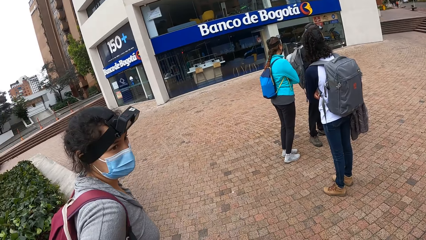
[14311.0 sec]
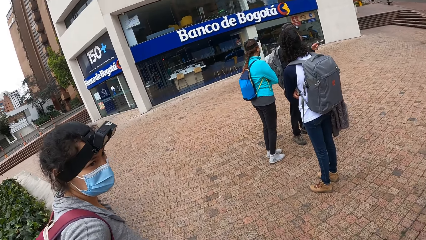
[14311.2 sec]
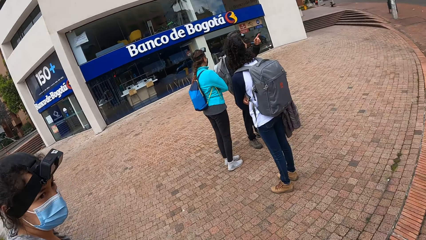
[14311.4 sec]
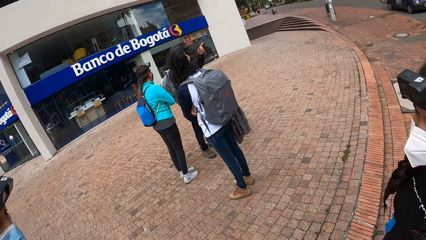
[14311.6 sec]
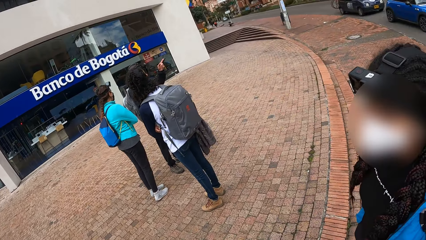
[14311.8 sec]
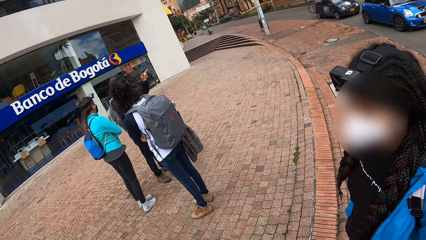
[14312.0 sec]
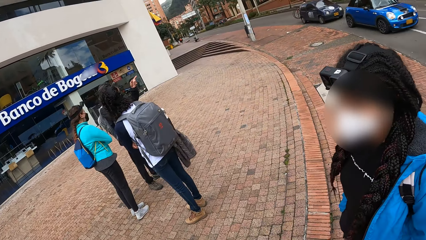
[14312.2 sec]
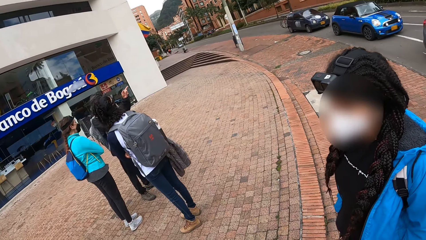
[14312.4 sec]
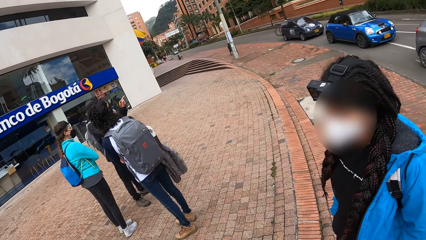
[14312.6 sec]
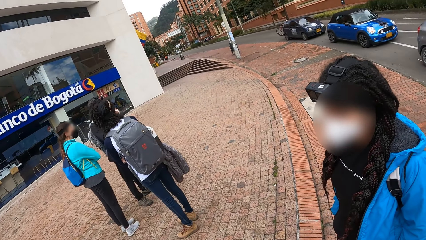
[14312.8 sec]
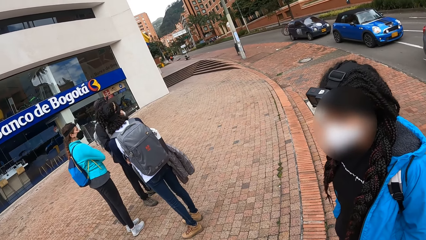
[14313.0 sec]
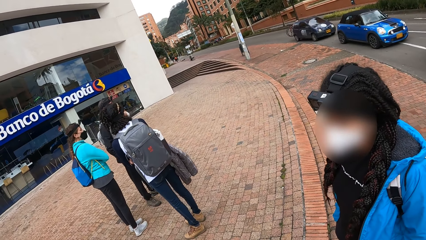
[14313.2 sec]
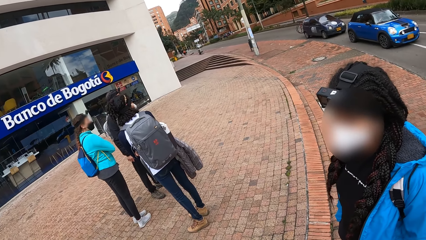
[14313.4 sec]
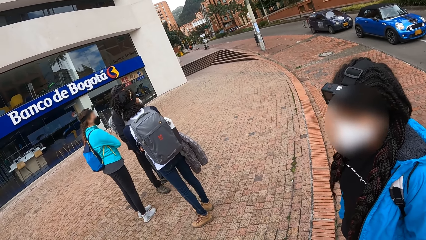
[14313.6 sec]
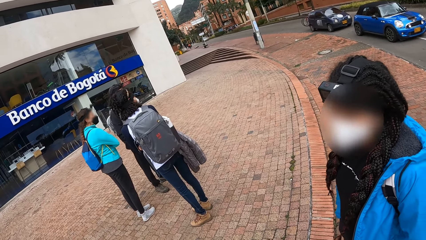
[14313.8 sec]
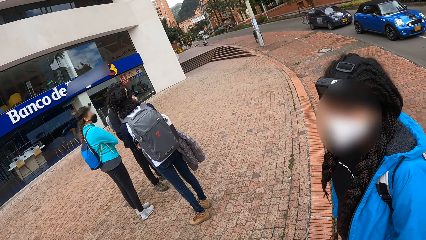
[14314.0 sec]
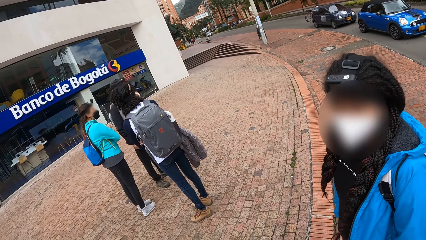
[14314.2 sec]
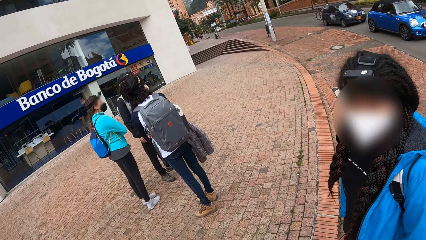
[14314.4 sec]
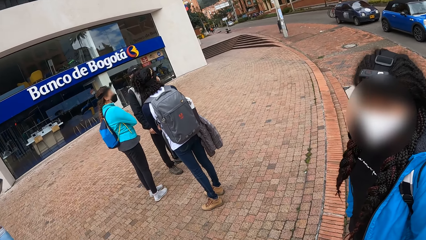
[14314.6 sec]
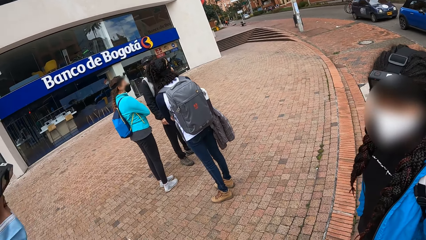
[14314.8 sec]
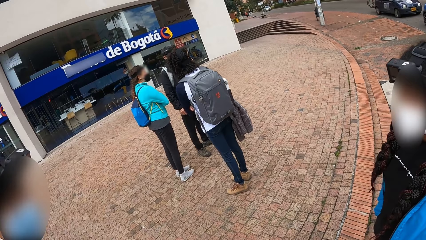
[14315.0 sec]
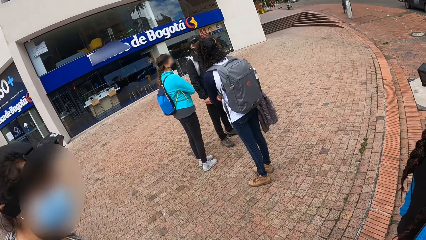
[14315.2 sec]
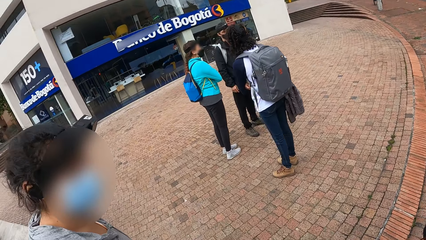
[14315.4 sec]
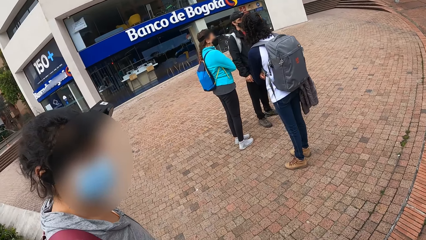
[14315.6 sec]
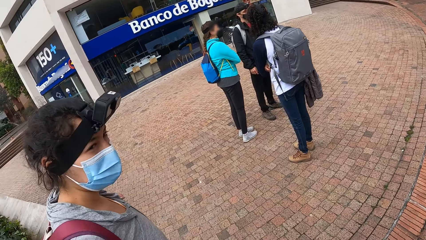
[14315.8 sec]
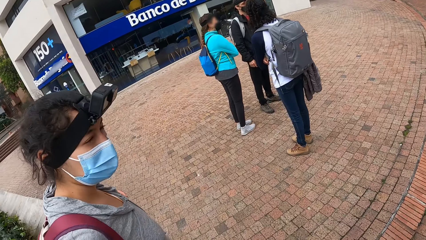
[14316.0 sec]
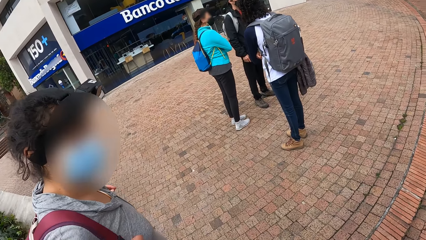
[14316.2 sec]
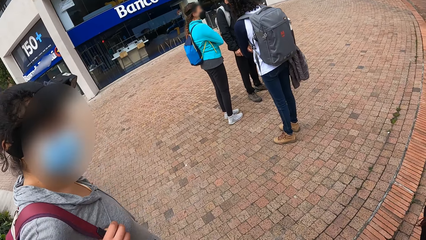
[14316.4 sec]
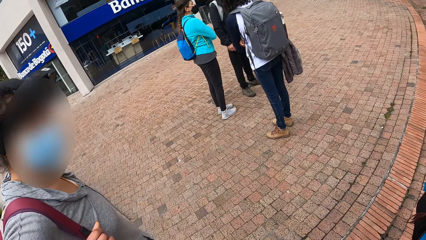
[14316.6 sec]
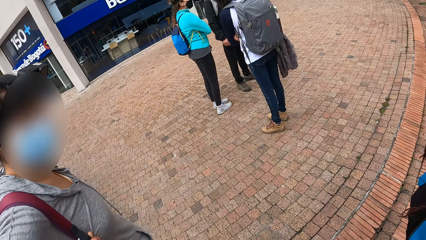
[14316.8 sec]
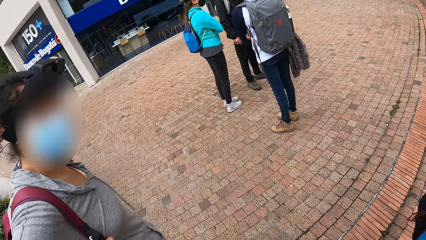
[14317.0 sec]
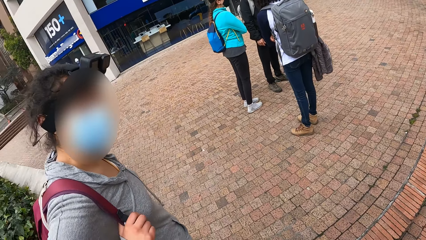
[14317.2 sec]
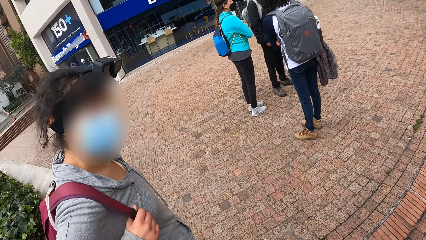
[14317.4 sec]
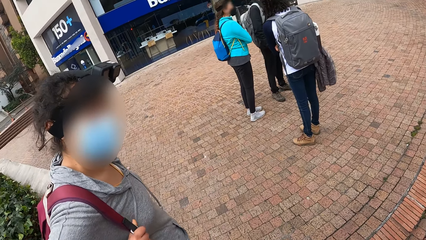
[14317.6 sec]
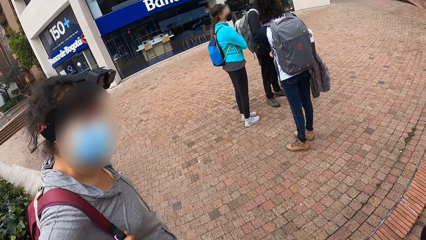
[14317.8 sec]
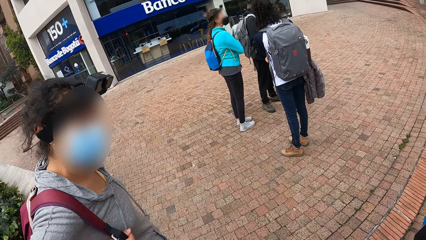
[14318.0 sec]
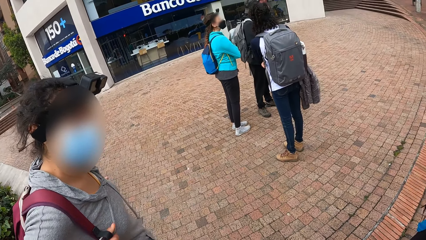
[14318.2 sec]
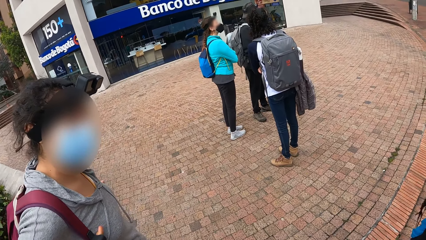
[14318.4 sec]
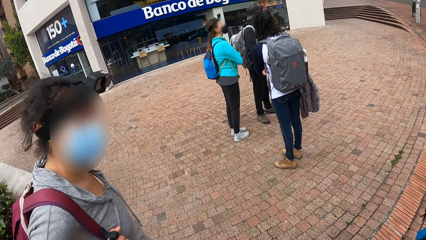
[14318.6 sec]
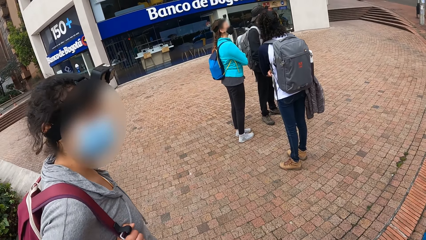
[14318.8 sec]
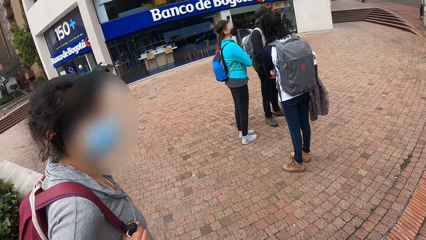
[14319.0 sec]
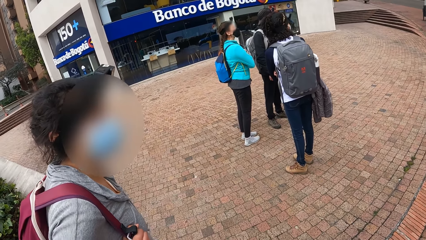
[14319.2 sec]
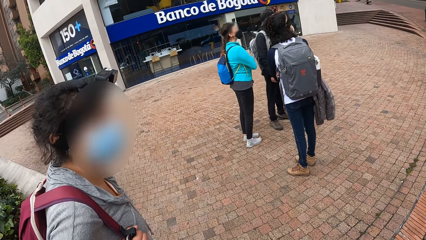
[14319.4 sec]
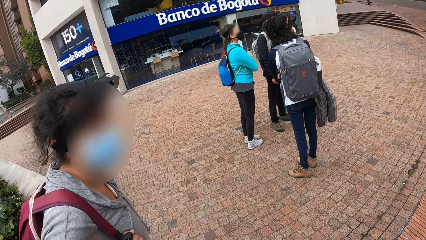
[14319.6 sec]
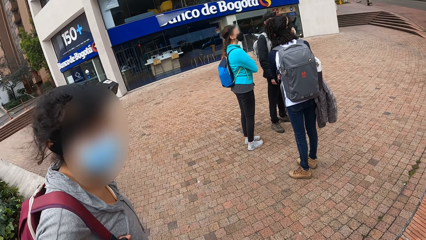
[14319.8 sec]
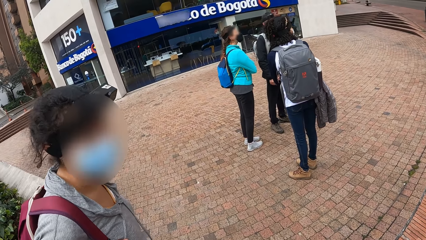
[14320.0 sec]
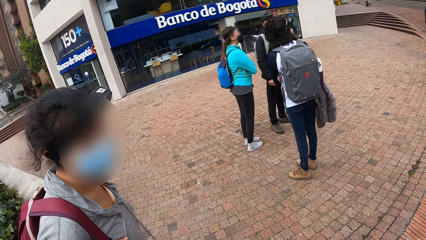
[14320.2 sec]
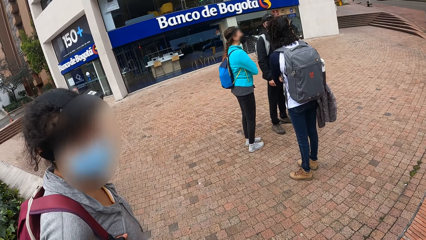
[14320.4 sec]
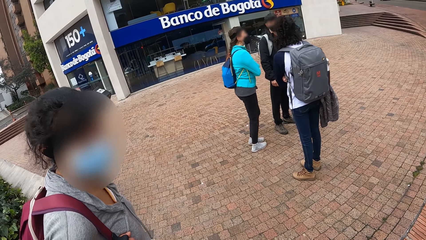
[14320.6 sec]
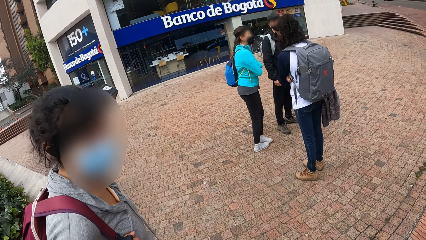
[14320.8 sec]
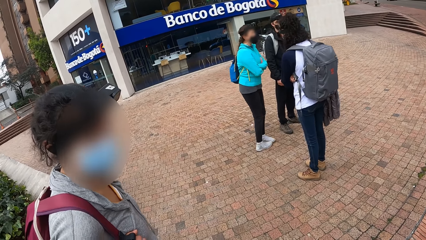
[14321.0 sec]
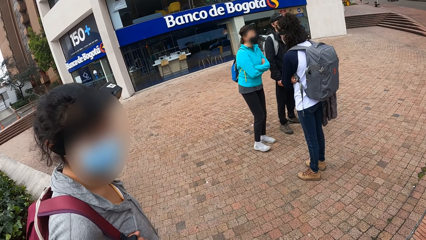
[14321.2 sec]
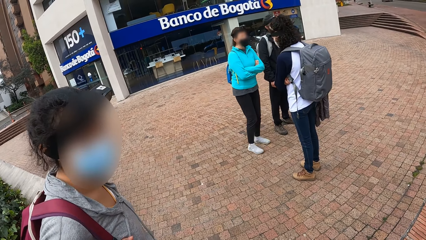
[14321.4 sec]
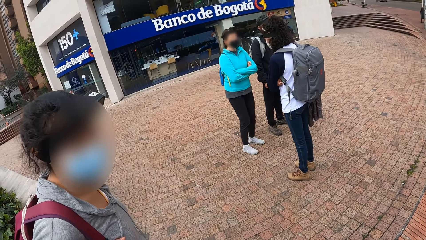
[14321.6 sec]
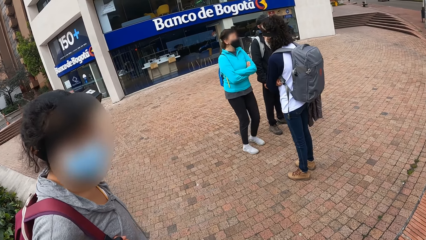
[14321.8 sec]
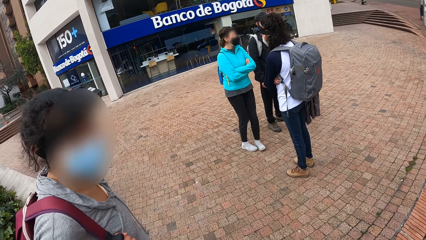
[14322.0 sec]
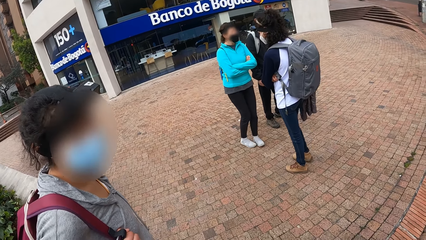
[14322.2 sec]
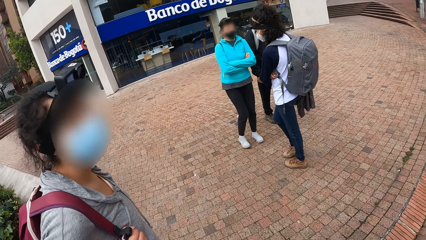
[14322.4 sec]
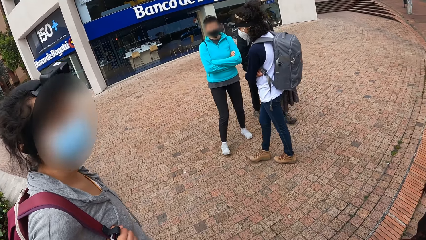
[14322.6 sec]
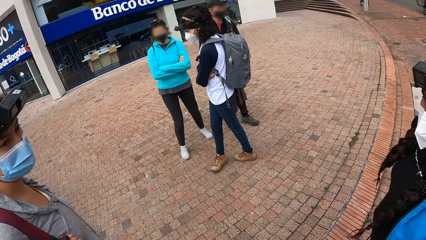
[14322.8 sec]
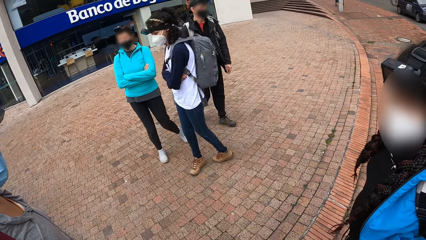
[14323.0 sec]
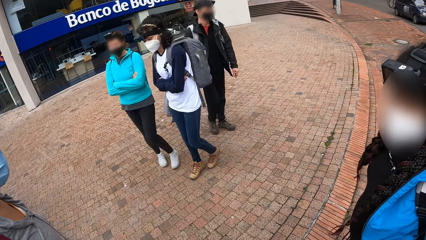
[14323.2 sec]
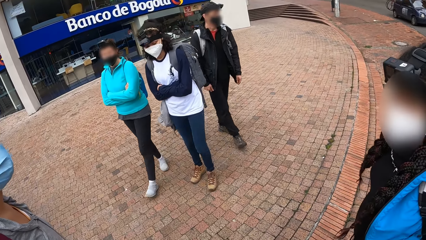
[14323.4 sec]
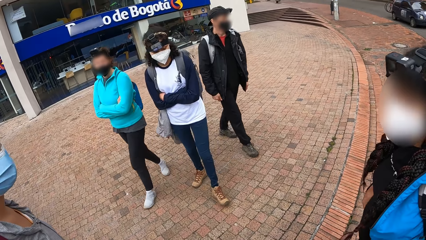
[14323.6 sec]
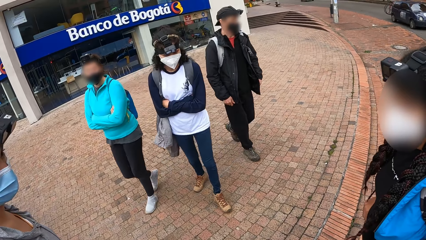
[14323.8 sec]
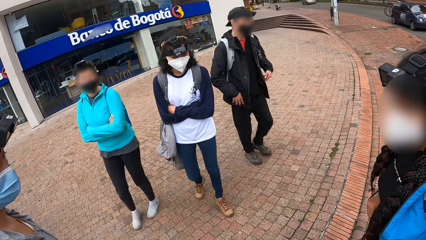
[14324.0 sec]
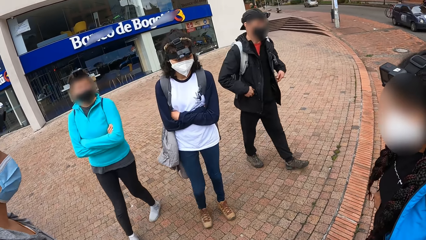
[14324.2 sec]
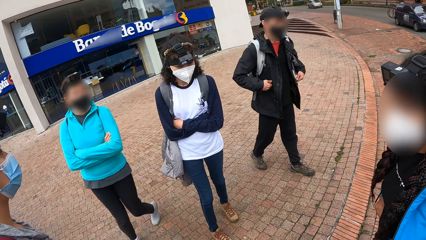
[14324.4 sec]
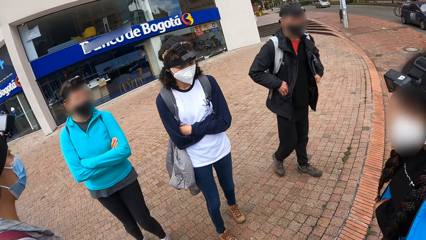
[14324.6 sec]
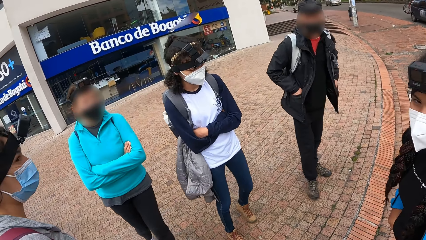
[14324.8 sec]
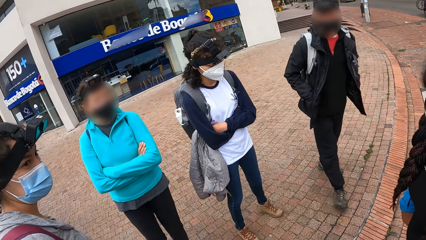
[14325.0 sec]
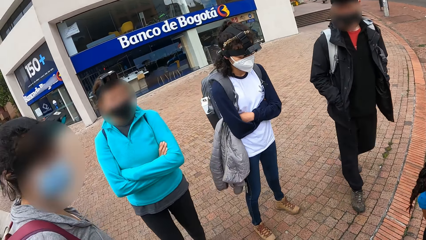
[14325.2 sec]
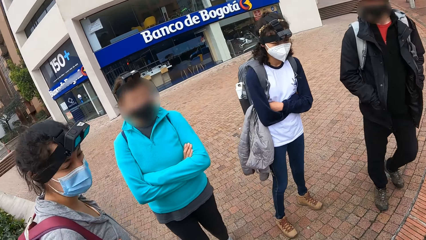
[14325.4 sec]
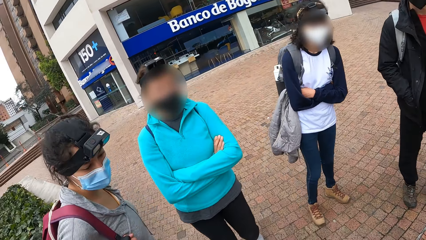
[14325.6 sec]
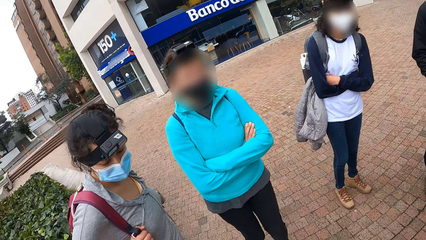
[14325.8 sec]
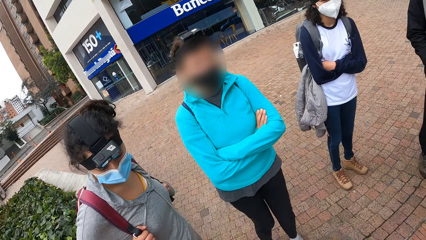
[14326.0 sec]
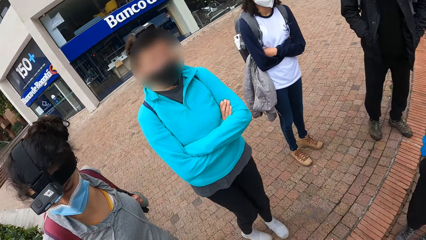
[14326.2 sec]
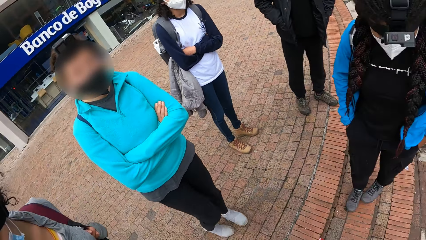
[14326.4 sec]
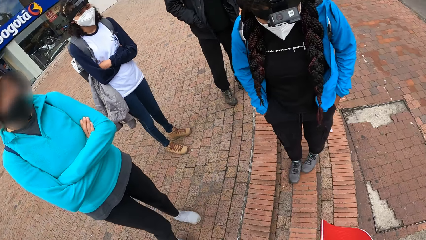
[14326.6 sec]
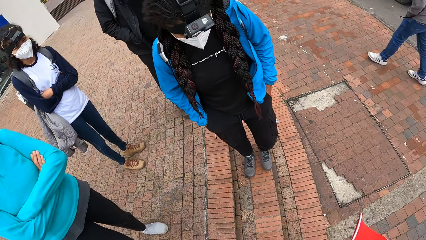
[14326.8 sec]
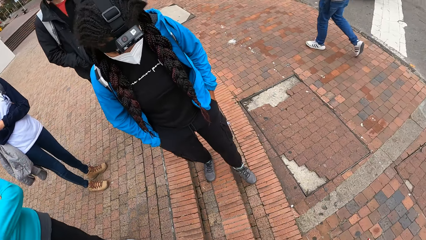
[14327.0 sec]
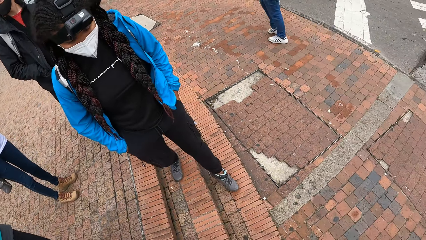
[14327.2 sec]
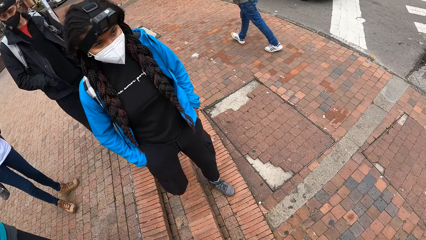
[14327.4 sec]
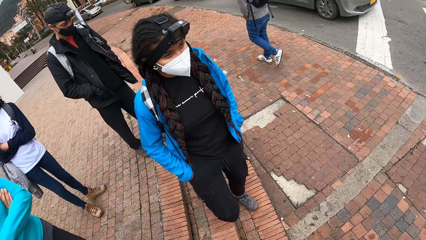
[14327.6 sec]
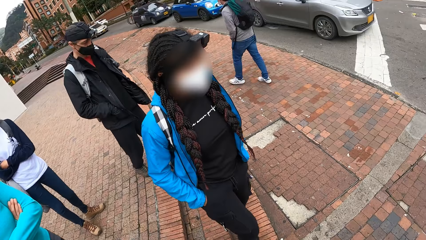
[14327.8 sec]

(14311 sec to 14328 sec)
The camera wearer interacts with a woman. They look at another woman. A man points his left hand towards the road. The camera wearer looks at the first woman. They look at the other woman. They look at the colleagues. The man puts both hands in his jacket.
